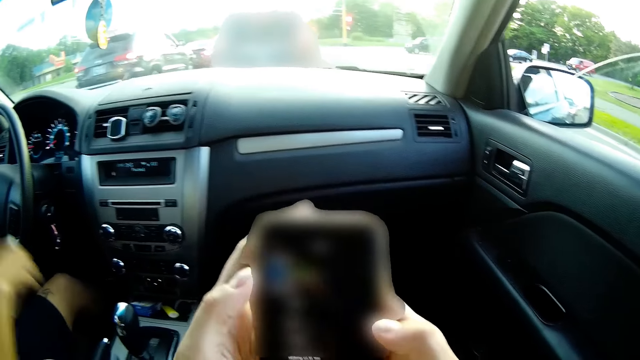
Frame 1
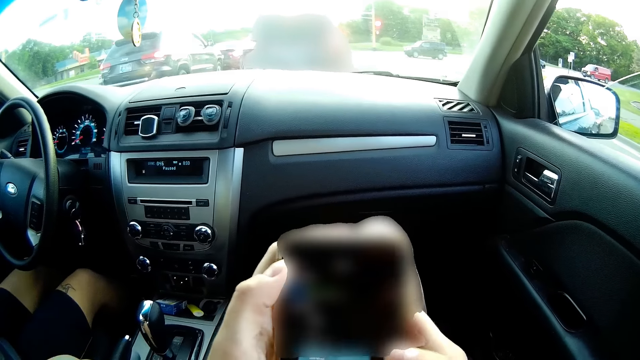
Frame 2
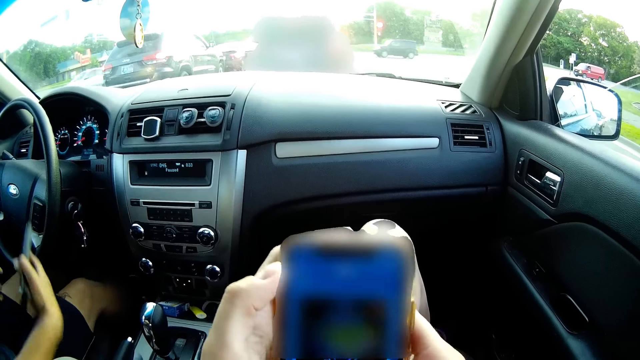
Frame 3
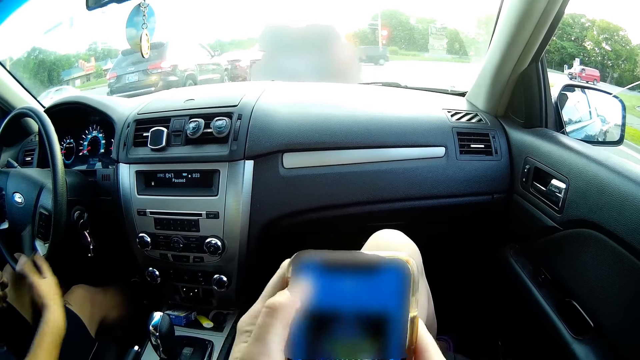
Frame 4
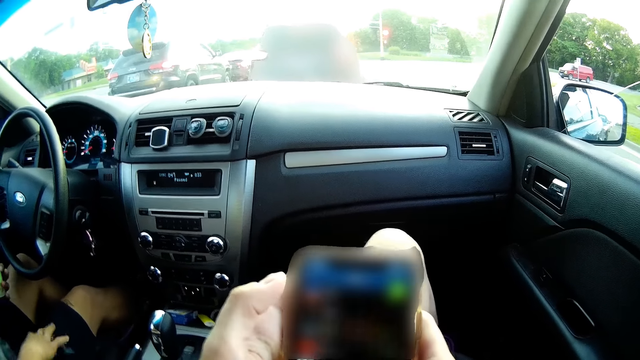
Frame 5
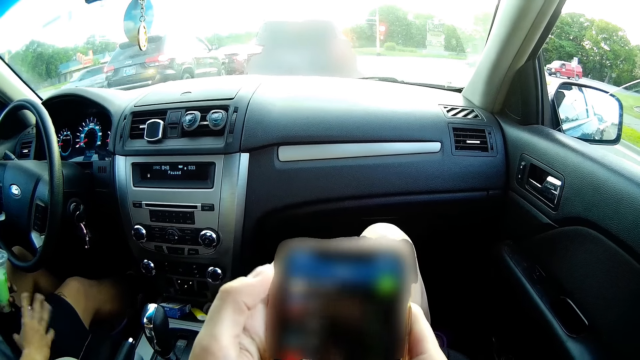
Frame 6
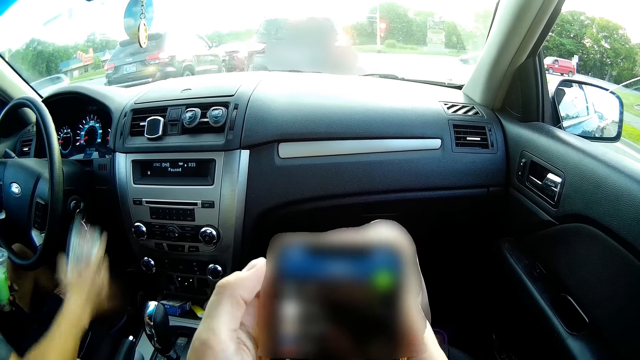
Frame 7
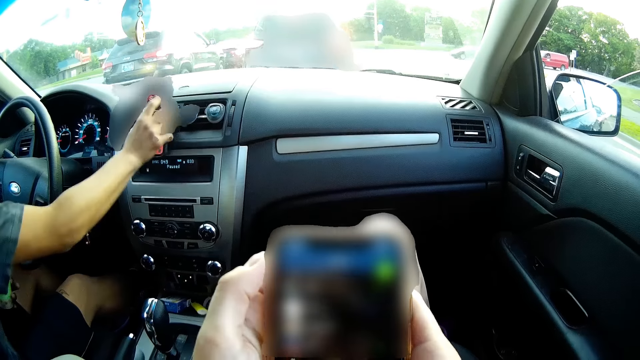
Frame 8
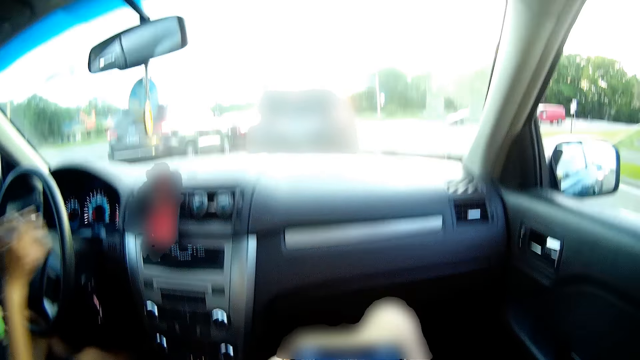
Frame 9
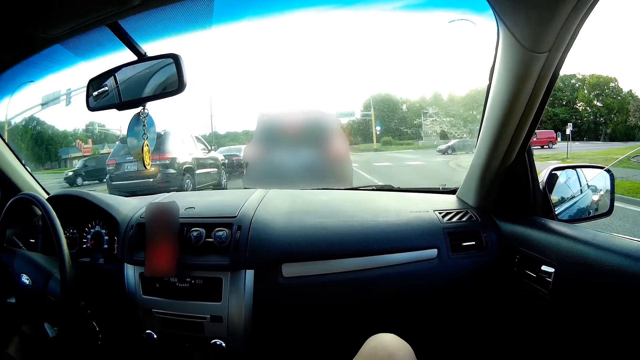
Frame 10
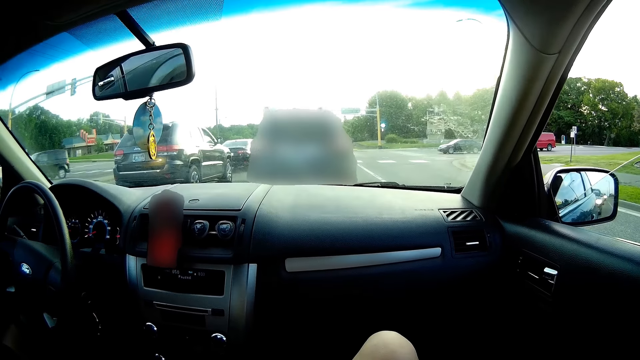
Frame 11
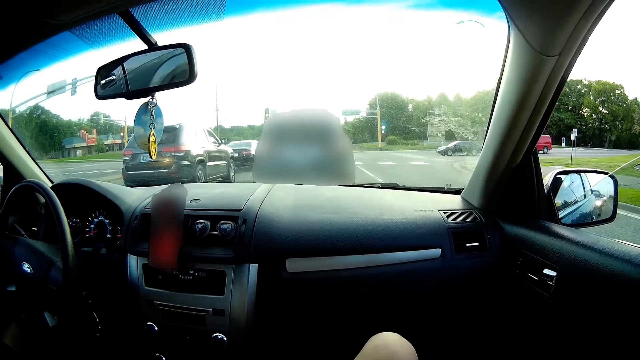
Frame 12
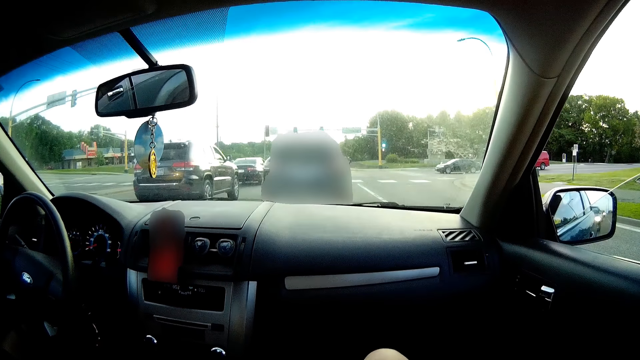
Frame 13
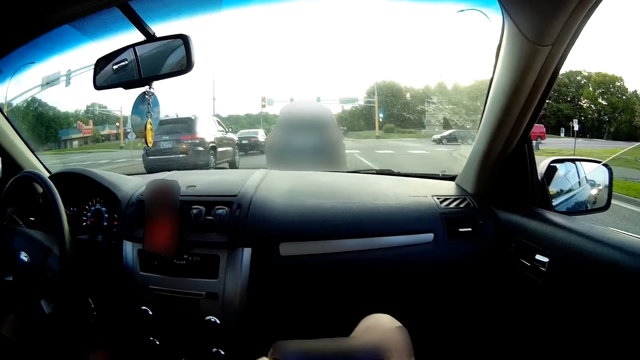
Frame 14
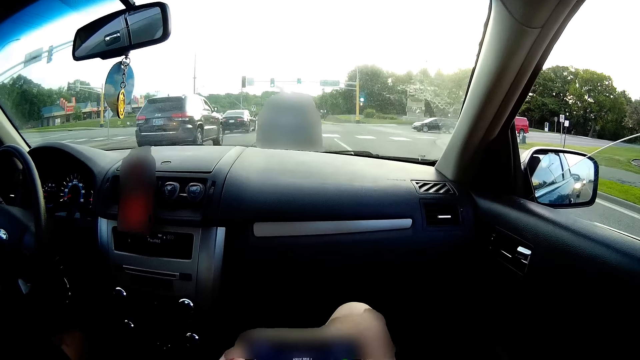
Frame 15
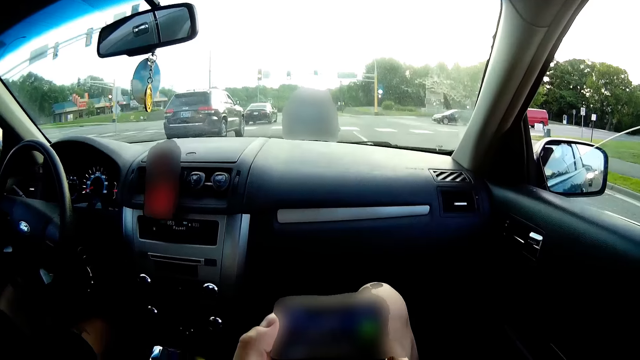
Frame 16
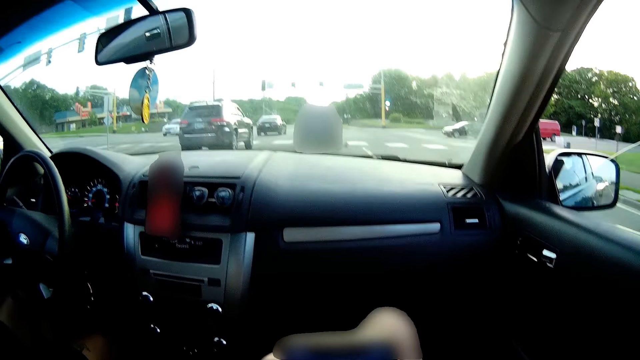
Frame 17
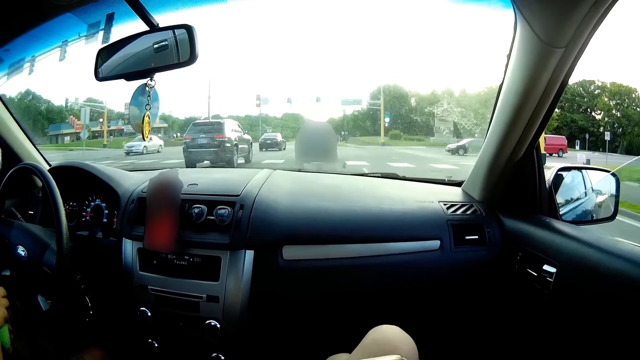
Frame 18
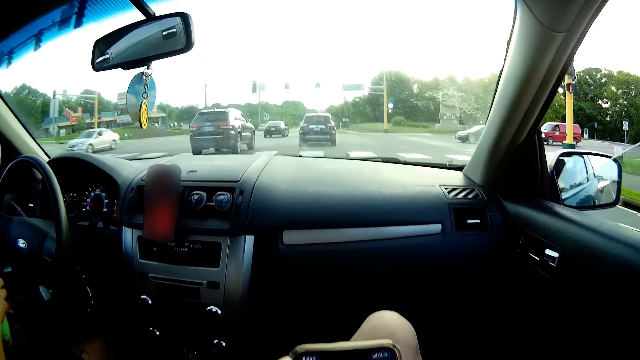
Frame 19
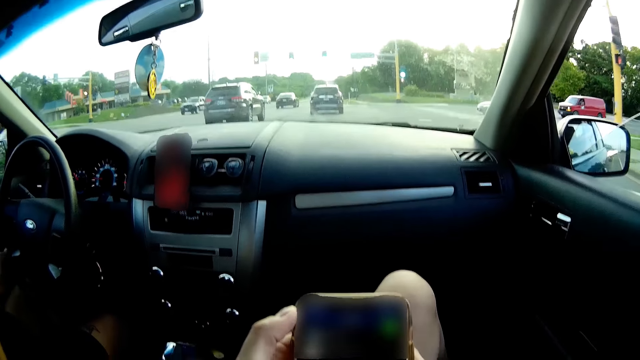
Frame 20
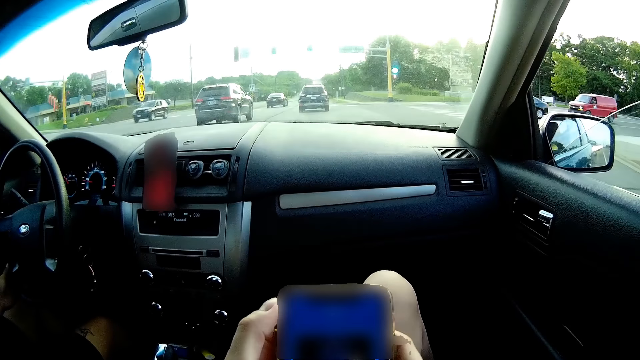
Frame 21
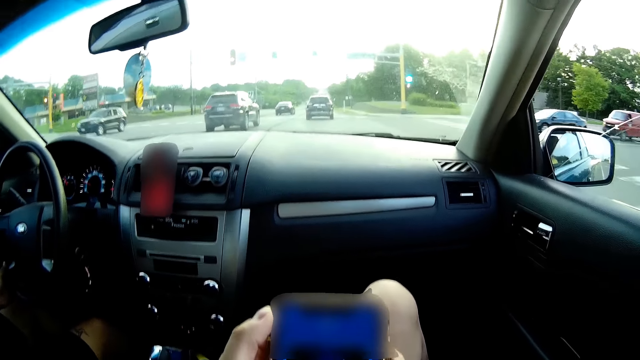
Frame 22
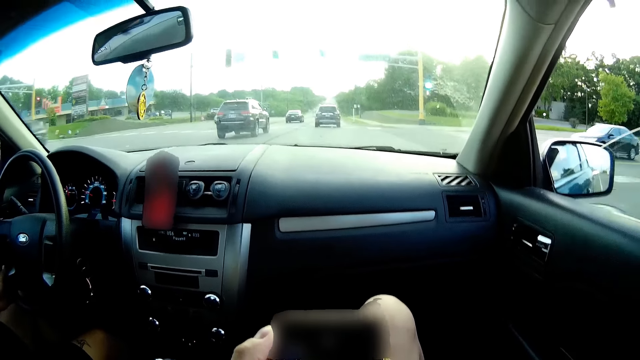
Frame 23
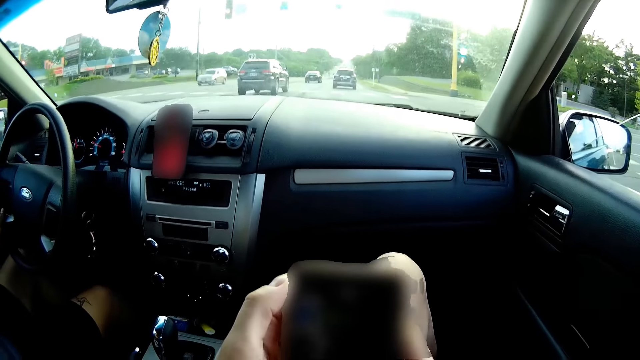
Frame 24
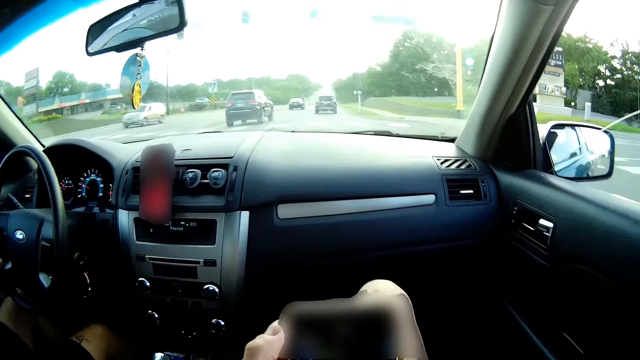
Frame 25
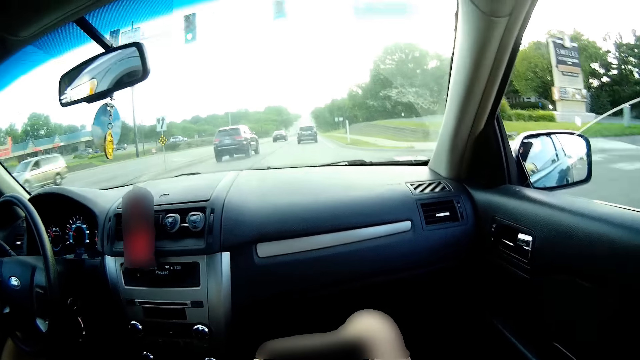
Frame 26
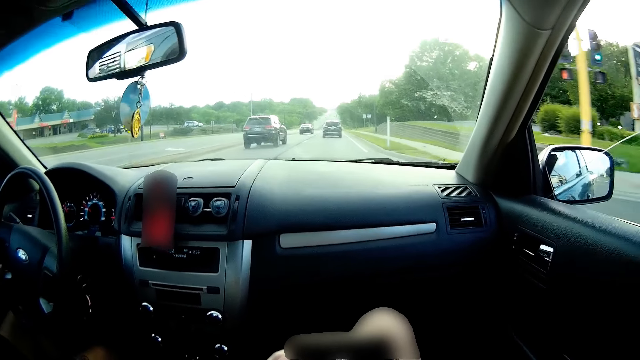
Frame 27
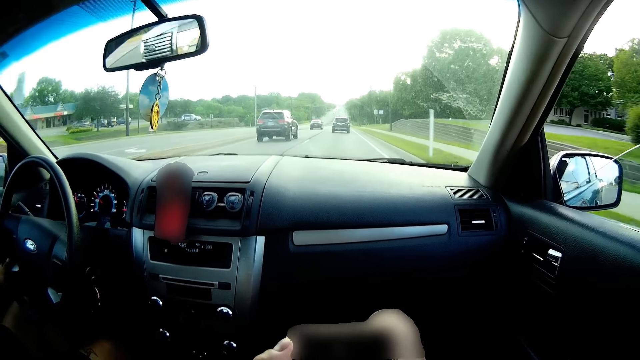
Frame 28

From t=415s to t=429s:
The man picks his phone from the car with his right hand and places the phone in a phone holder on the car dashboard. The man drives a car. The camera wearer browses her phone. The man drives the car.

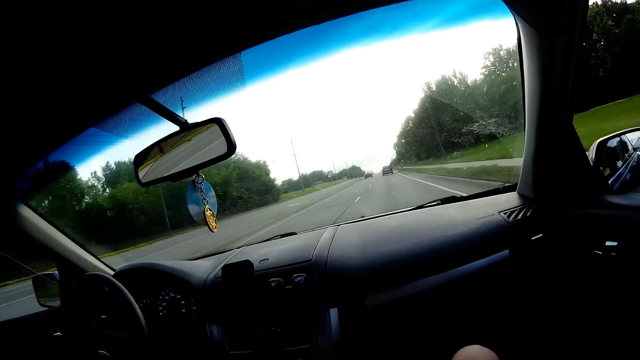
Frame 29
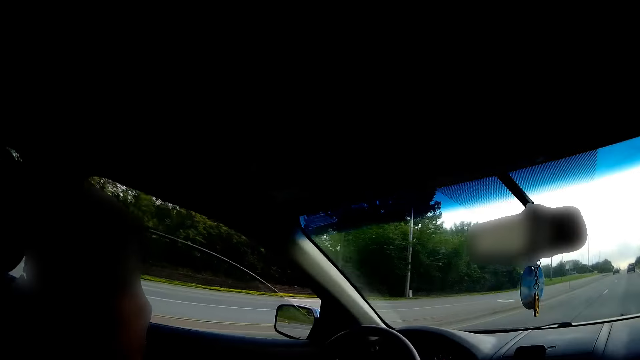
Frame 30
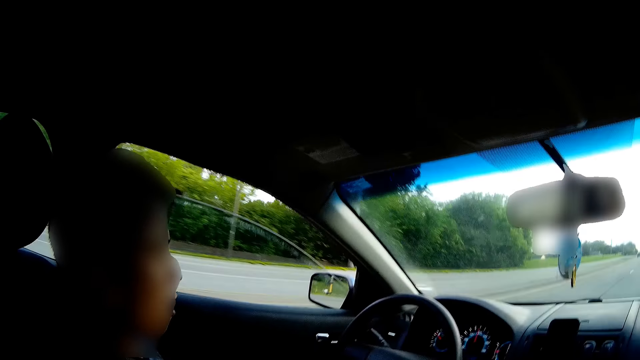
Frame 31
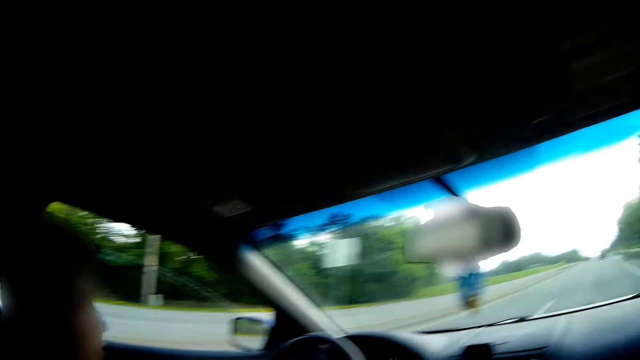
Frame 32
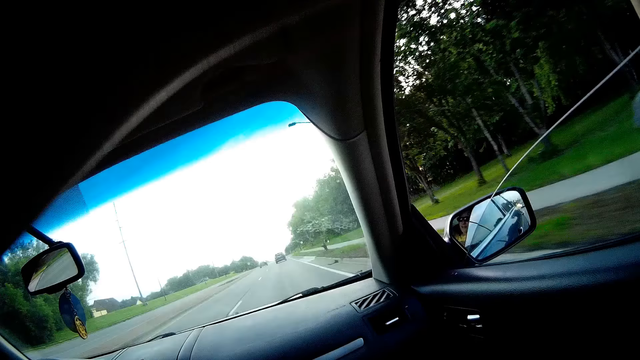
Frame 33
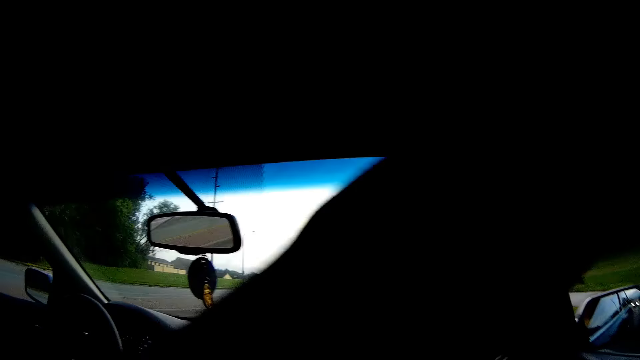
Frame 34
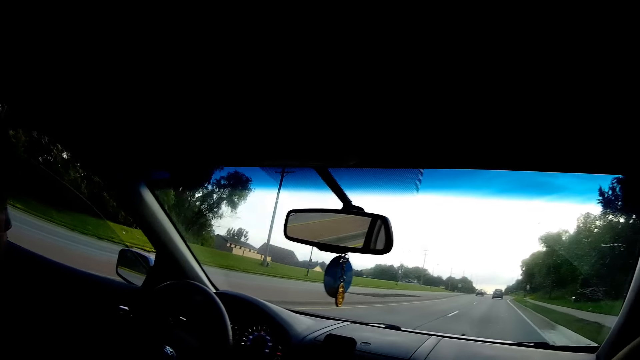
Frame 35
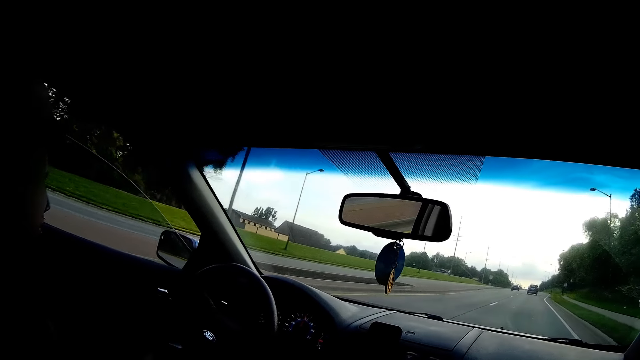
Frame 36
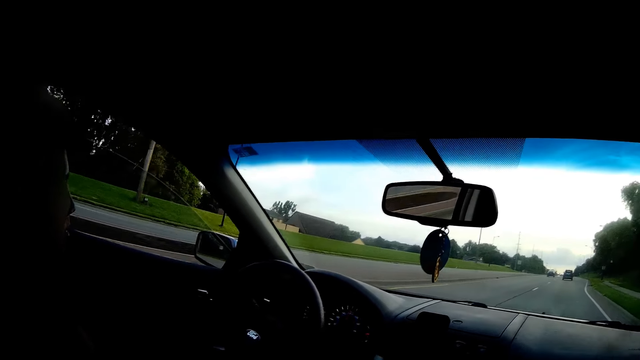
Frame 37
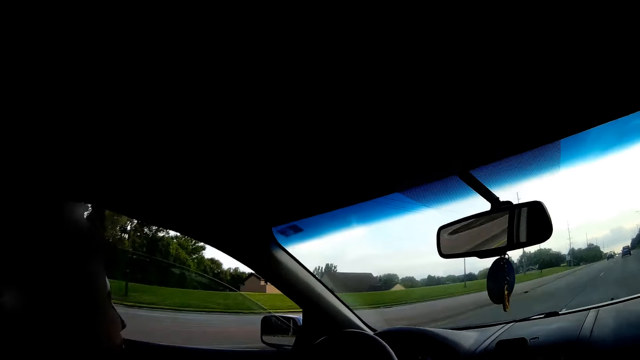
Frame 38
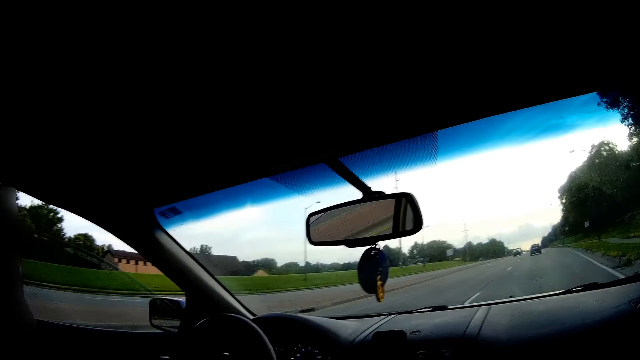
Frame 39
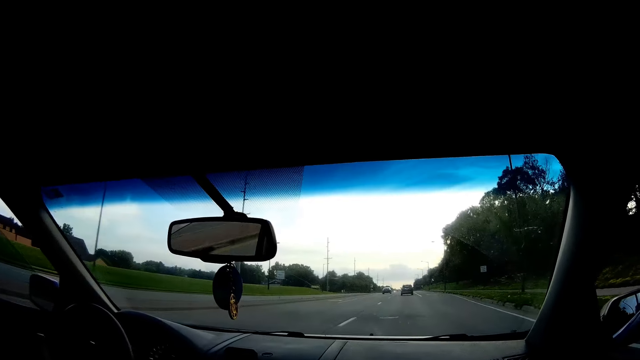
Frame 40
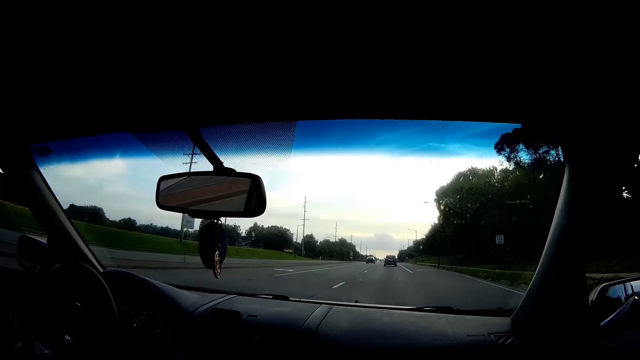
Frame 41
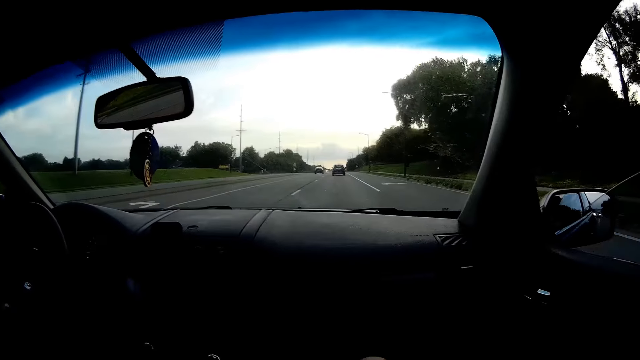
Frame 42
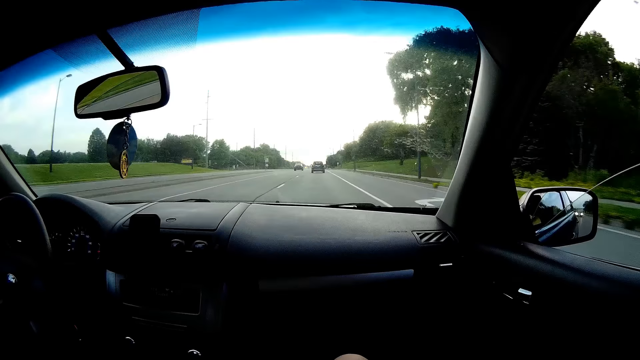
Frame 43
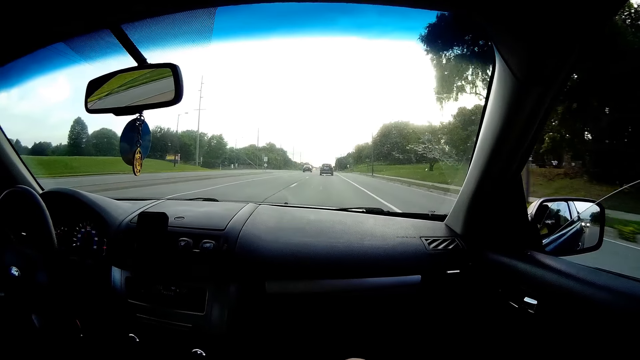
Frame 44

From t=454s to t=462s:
The camera wearer touches her hair with her left hand.
